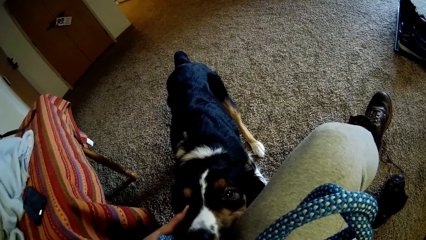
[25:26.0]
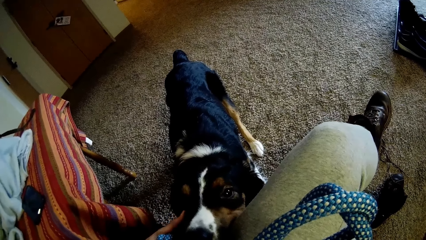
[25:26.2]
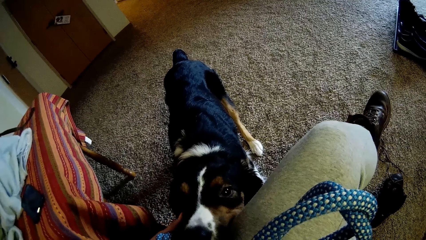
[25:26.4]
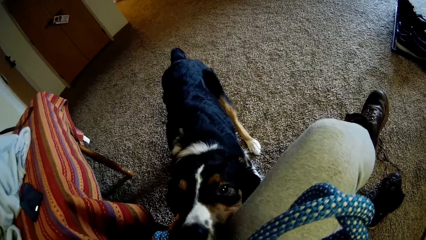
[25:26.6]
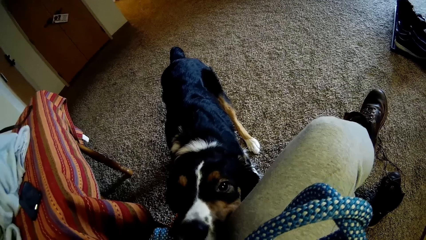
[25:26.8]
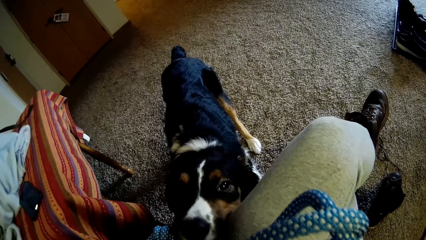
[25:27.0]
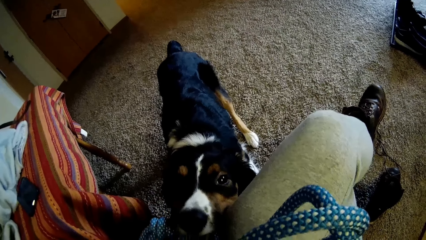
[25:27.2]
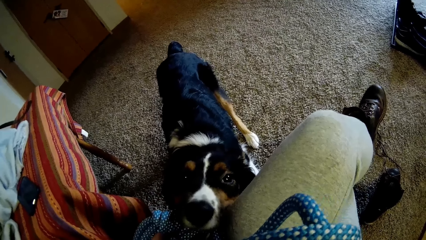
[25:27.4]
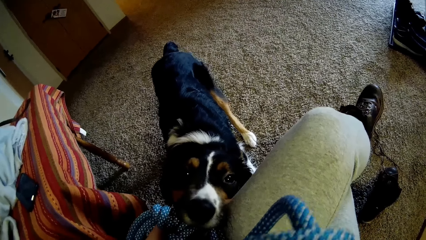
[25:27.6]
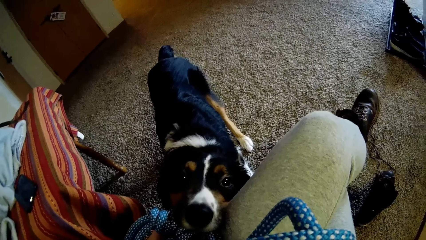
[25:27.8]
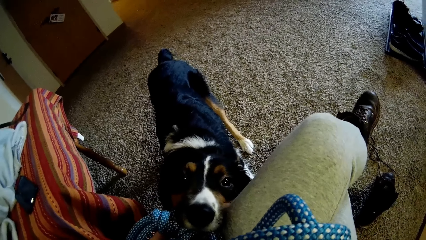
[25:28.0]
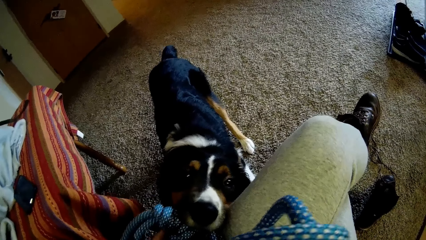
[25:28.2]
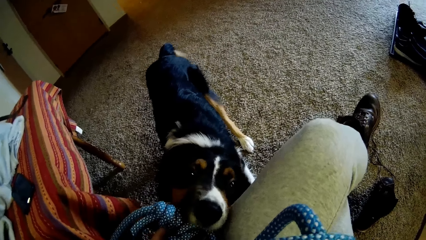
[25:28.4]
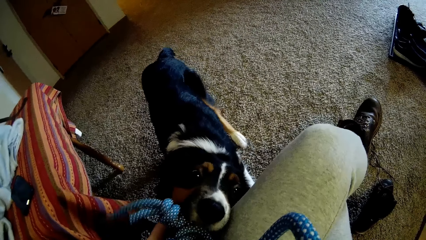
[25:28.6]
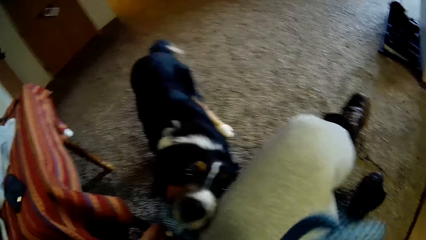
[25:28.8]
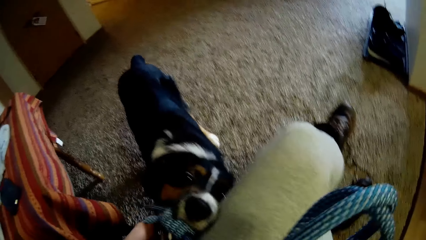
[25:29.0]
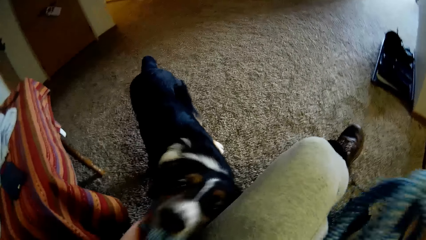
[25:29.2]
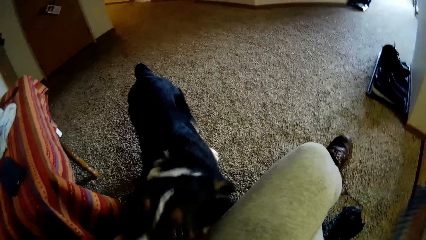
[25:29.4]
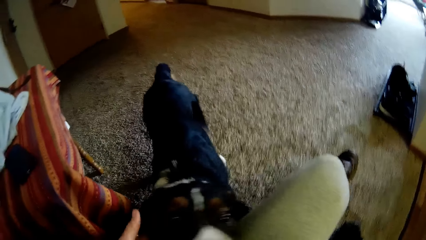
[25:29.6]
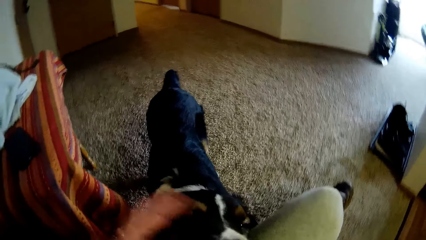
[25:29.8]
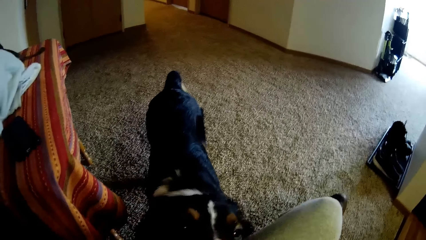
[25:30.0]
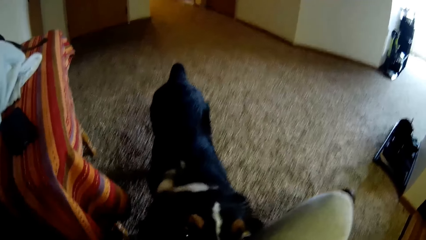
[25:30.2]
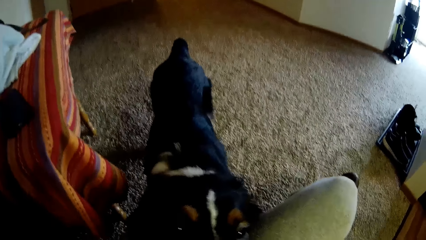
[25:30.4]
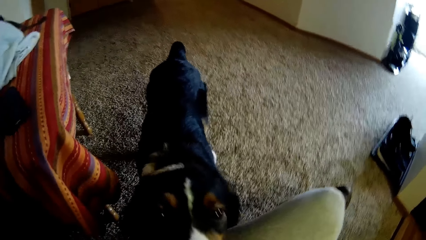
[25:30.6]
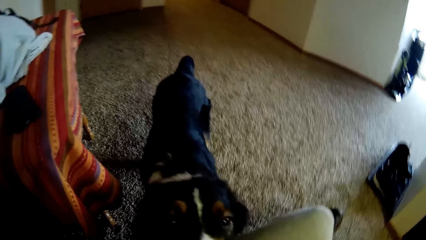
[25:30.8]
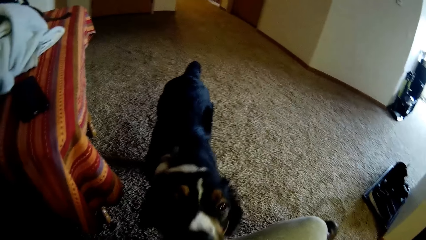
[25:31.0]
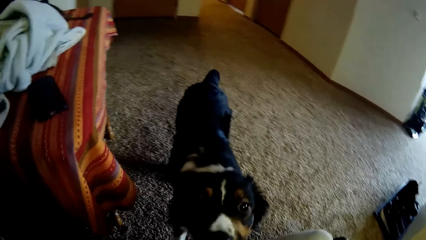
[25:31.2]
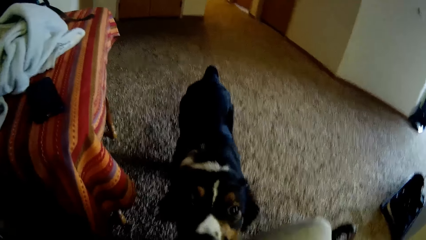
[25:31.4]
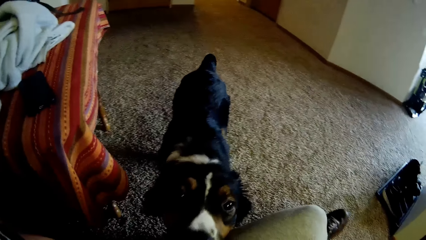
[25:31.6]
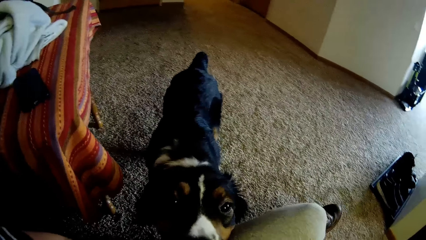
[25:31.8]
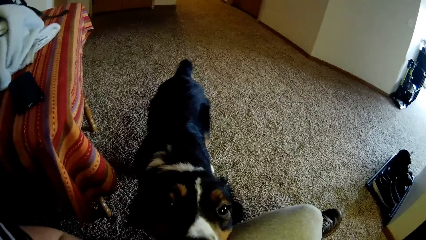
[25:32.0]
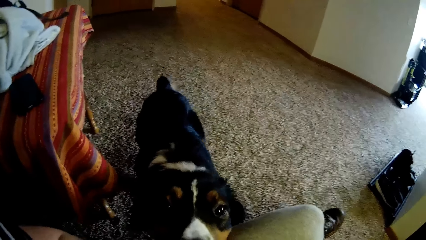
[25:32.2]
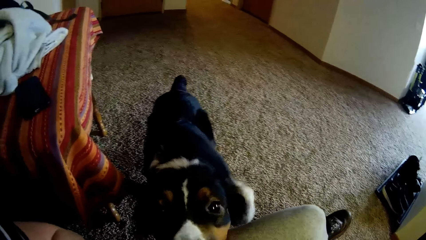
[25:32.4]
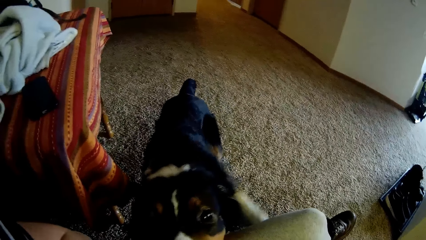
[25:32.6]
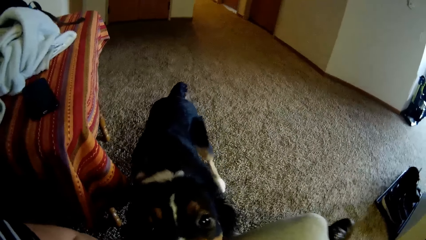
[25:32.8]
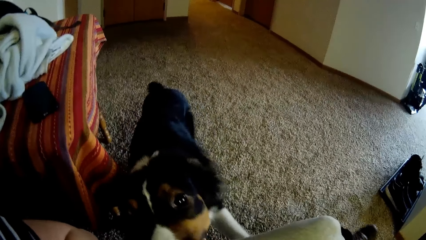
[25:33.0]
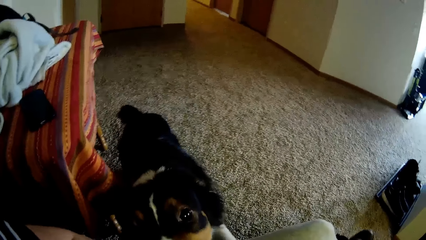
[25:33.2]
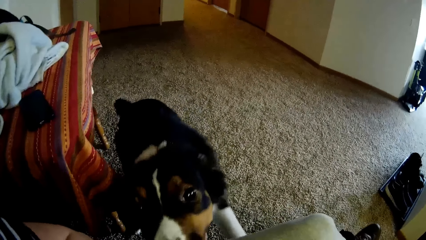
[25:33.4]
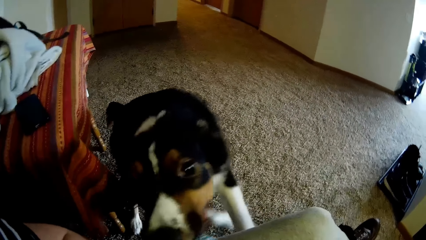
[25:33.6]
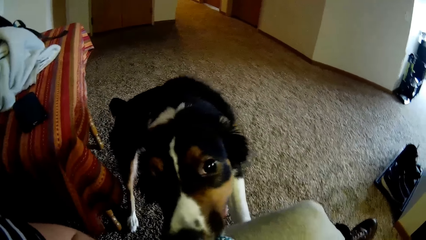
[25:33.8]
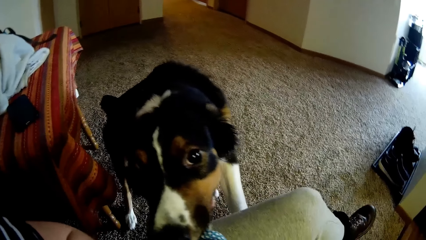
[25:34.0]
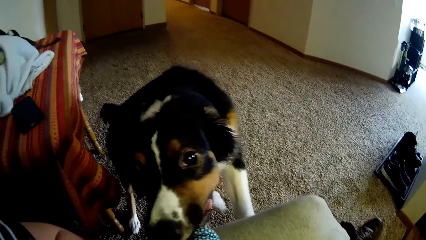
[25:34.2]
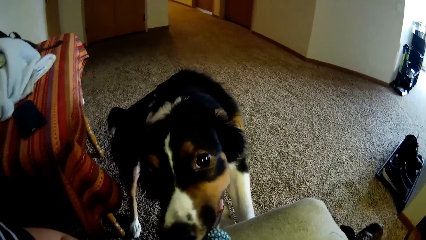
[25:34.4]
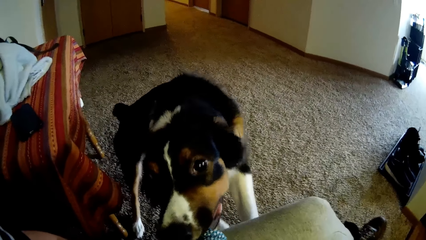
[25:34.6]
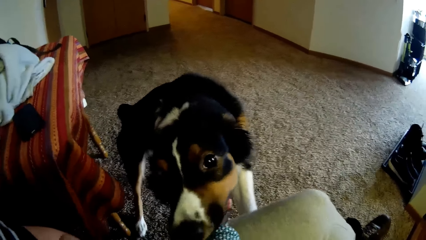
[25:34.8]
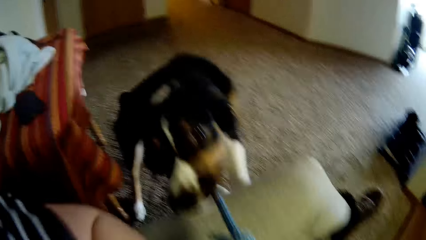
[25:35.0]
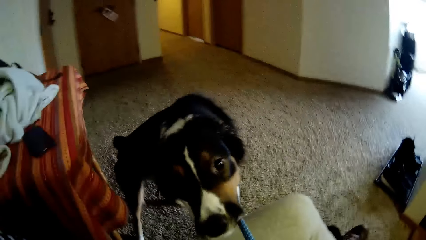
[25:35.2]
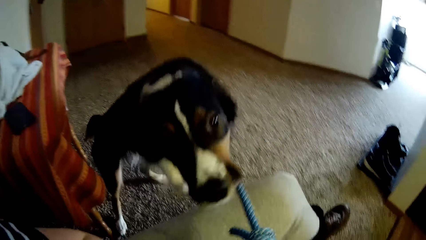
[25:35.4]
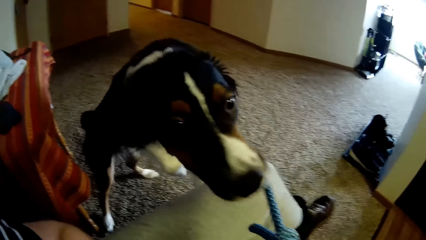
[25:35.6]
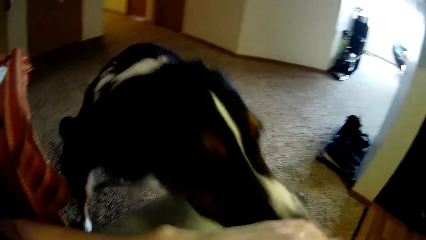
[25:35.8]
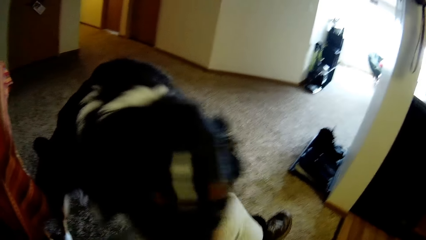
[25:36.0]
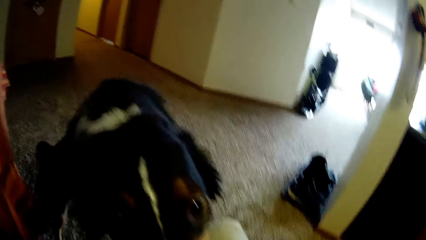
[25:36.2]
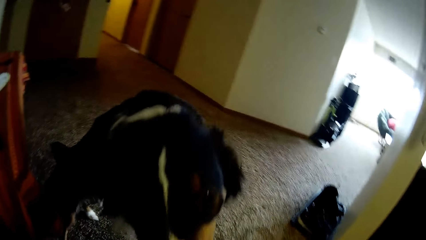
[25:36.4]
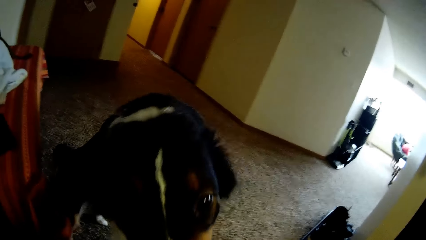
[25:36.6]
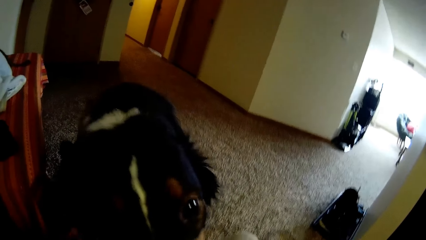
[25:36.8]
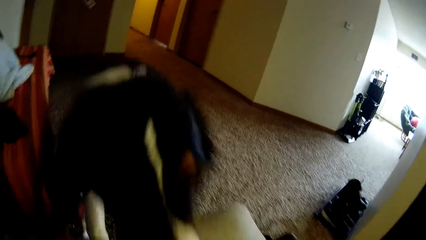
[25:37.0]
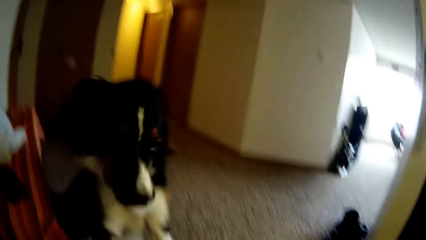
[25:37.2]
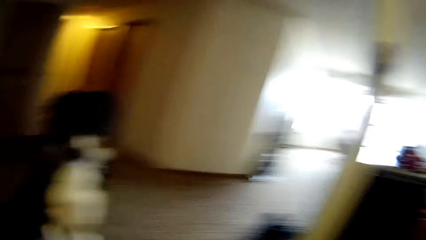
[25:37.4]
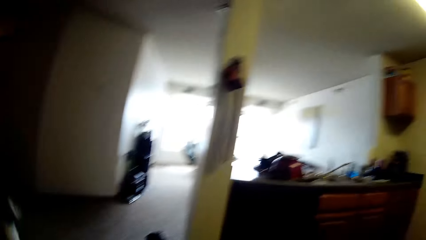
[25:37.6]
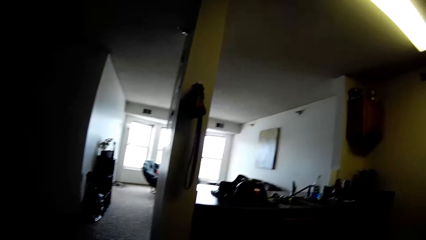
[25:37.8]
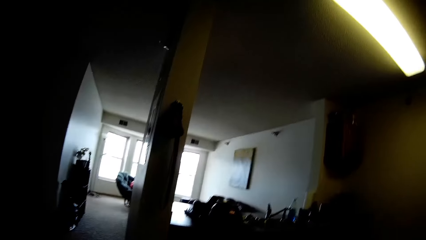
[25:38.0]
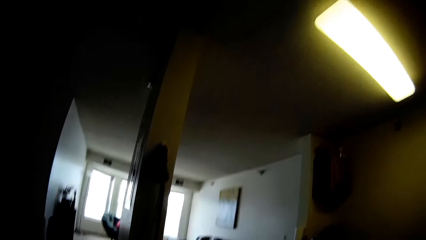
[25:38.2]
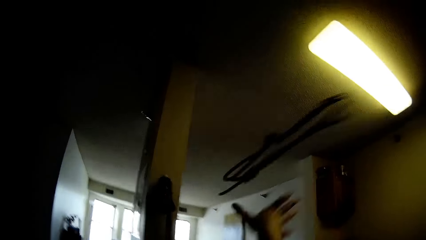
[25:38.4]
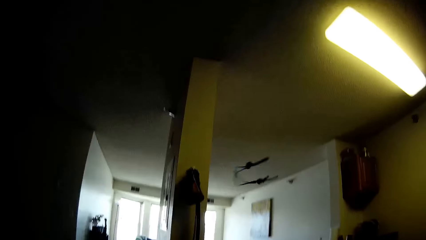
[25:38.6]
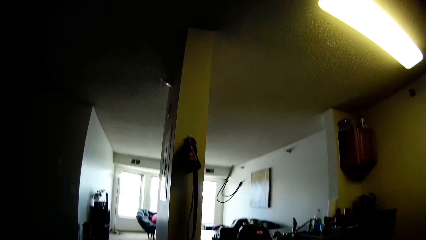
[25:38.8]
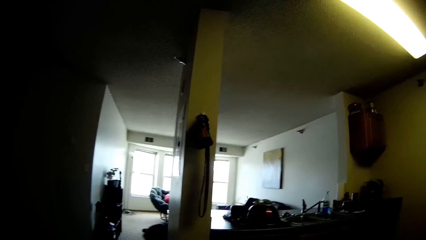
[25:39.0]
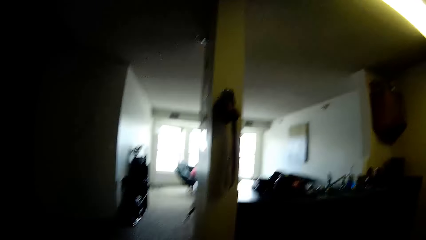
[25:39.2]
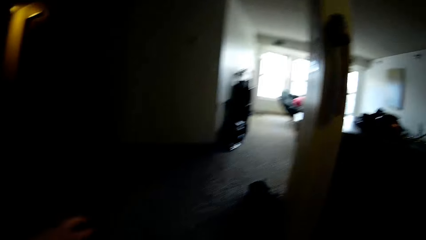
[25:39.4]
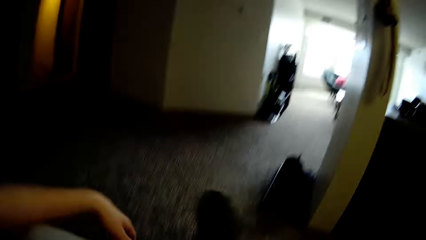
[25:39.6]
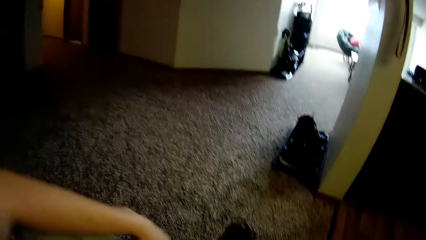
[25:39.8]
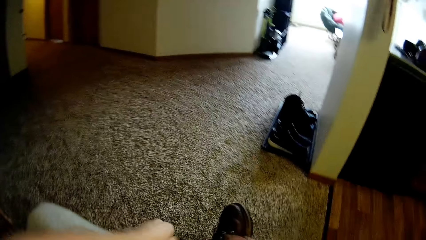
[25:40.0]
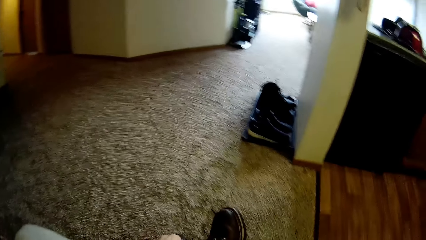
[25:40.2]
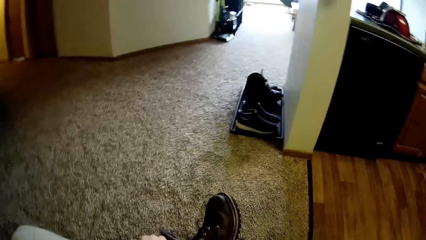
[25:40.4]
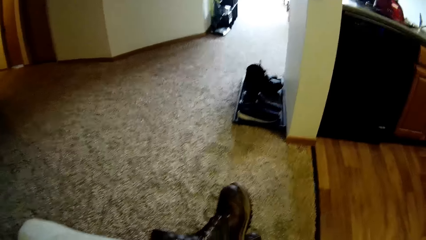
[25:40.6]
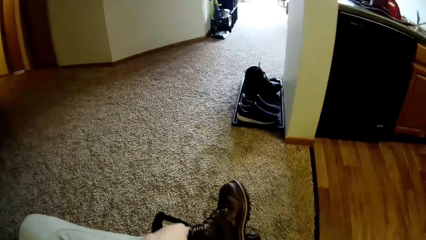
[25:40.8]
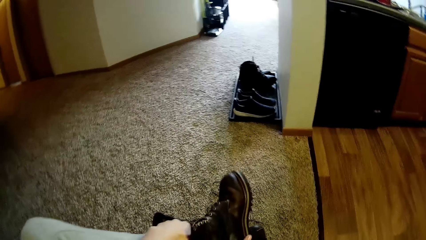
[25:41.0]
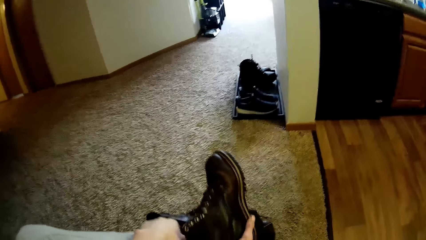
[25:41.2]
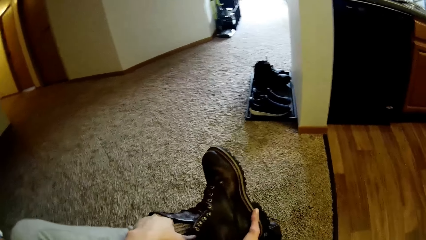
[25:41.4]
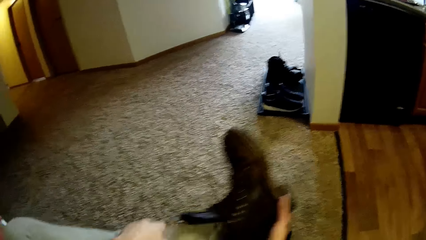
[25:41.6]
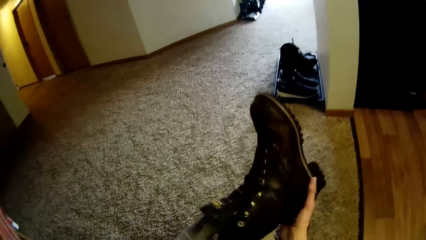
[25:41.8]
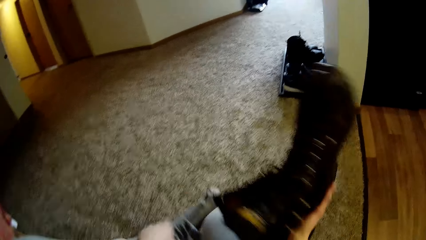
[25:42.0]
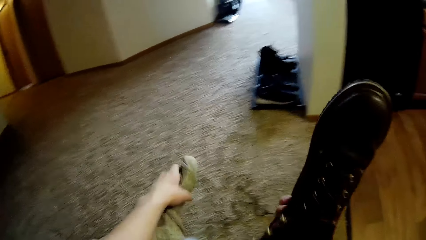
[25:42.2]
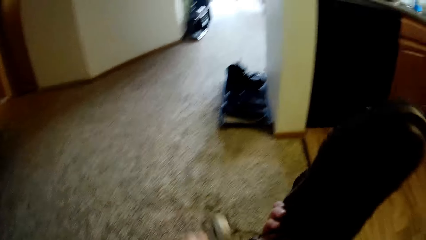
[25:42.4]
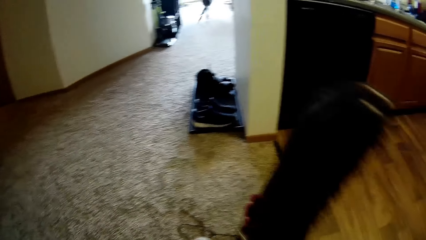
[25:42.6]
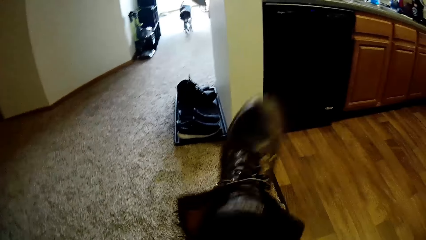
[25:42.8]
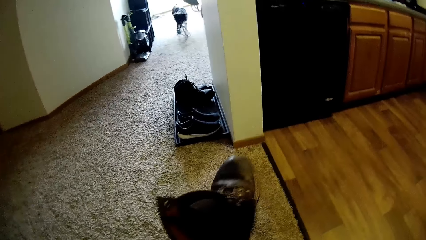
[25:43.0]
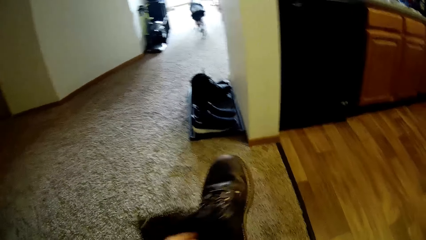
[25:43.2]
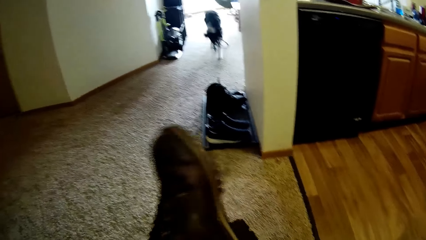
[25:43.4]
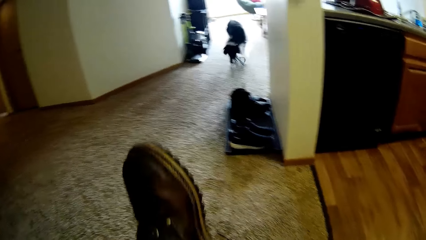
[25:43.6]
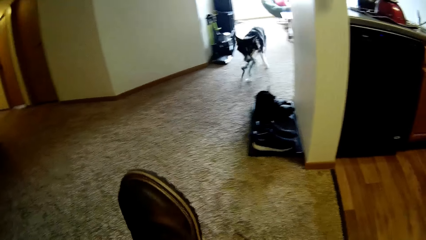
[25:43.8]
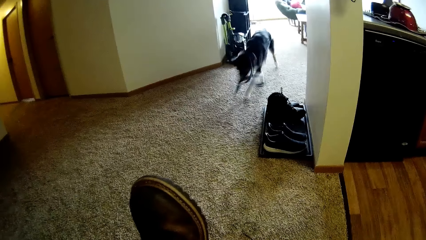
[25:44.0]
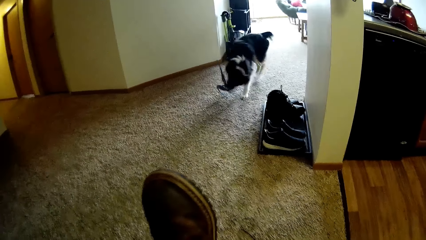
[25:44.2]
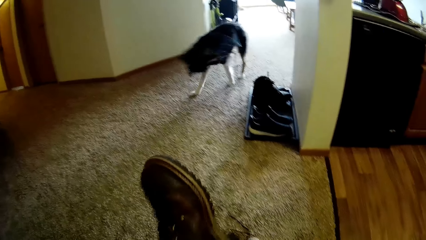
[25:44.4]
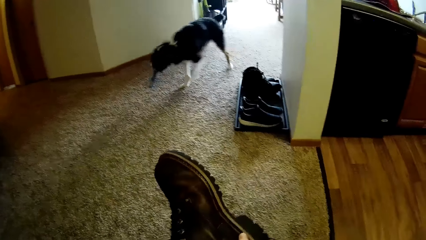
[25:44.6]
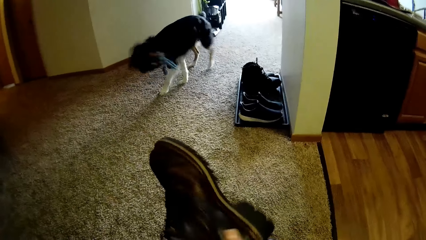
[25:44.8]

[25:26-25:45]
The camera wearer throws a rope. She plays a fetch game with the dog. She puts off her footwear with her hands.
